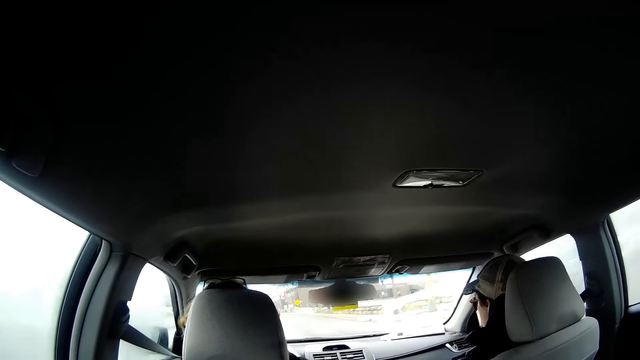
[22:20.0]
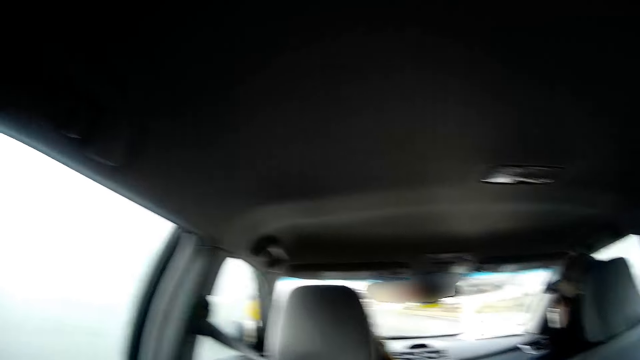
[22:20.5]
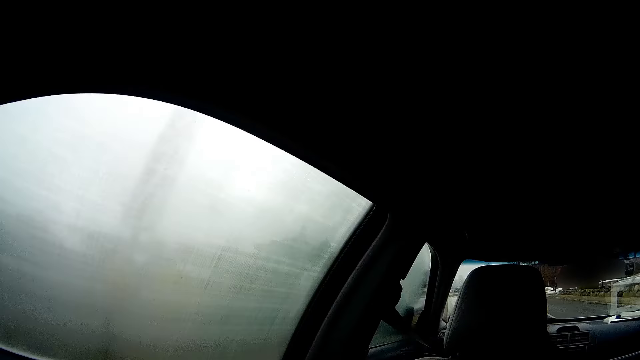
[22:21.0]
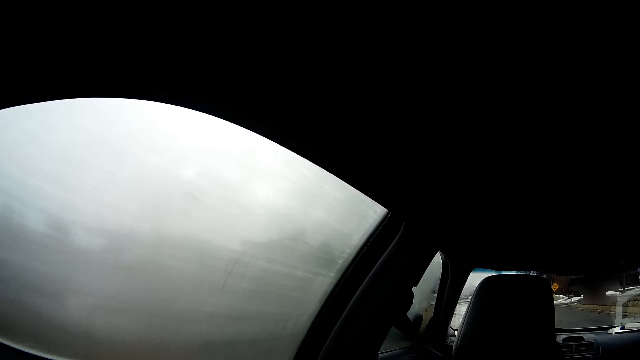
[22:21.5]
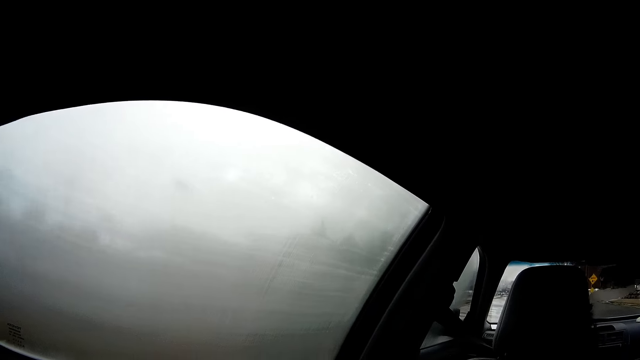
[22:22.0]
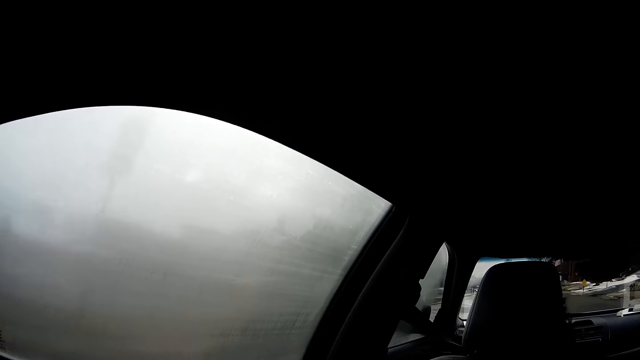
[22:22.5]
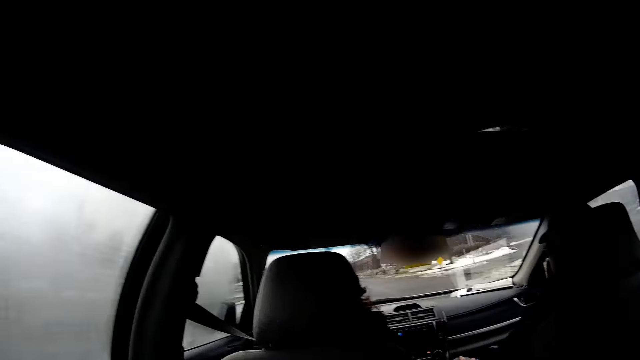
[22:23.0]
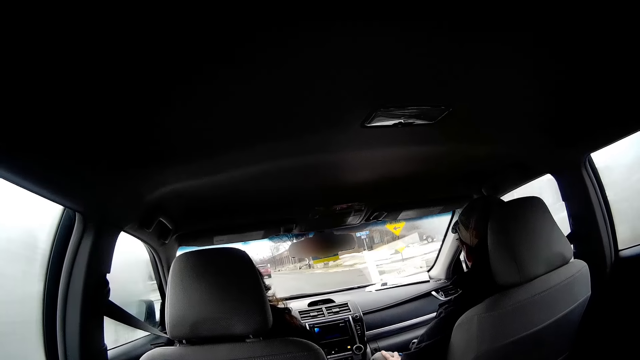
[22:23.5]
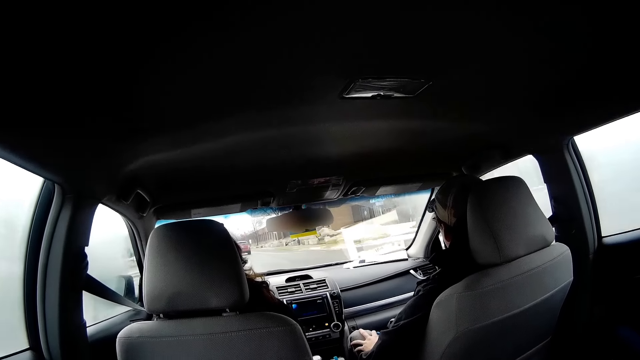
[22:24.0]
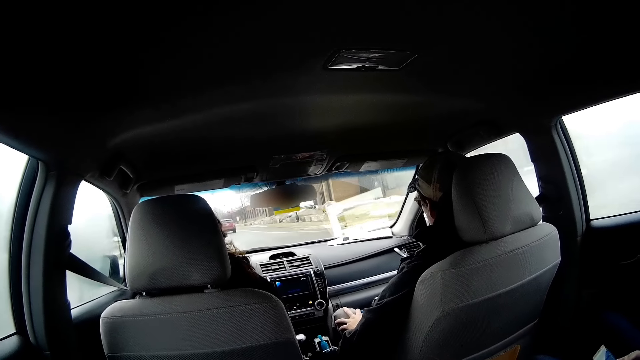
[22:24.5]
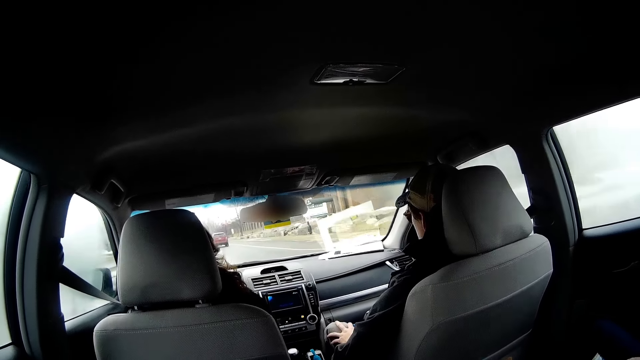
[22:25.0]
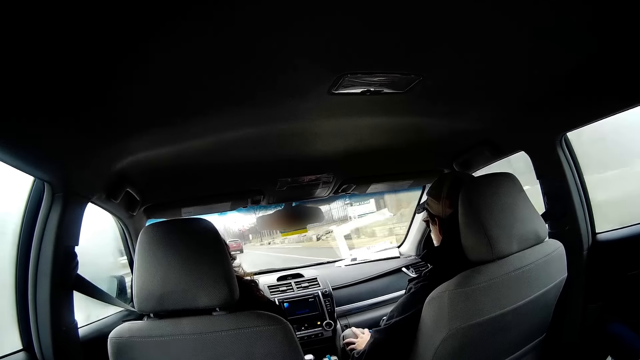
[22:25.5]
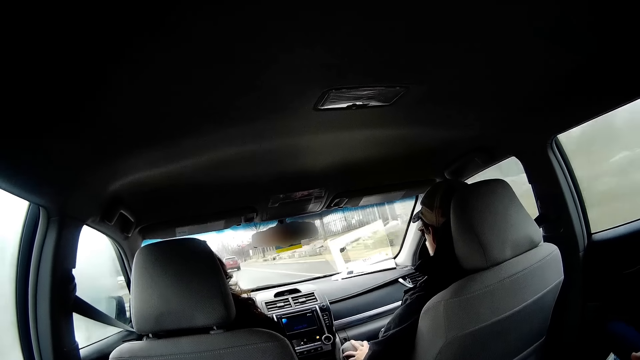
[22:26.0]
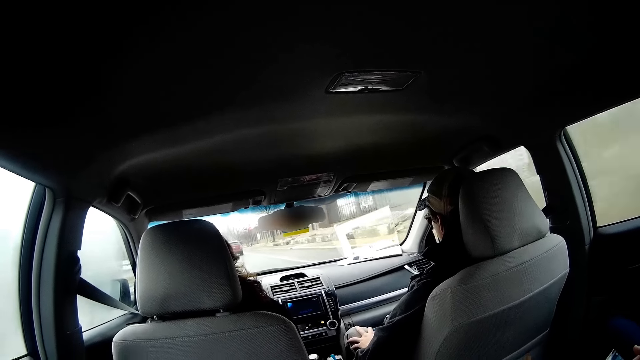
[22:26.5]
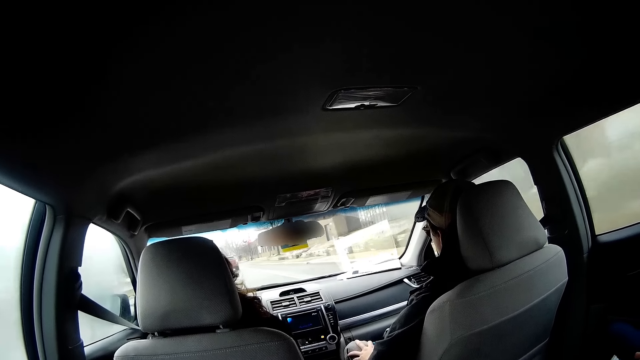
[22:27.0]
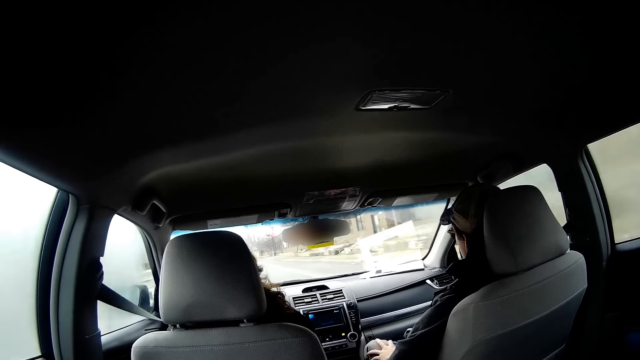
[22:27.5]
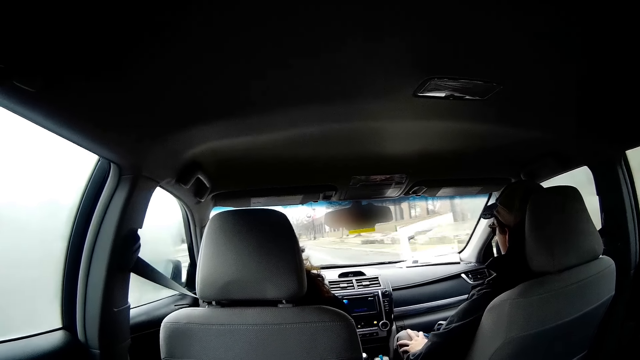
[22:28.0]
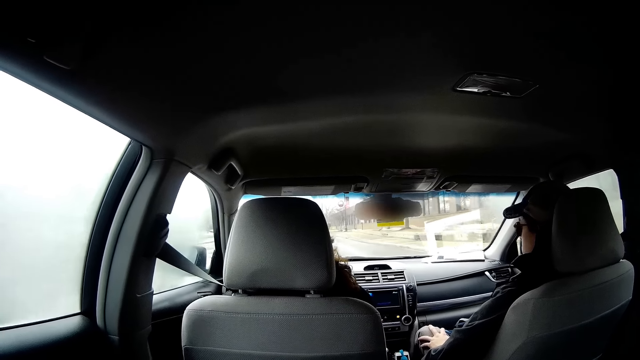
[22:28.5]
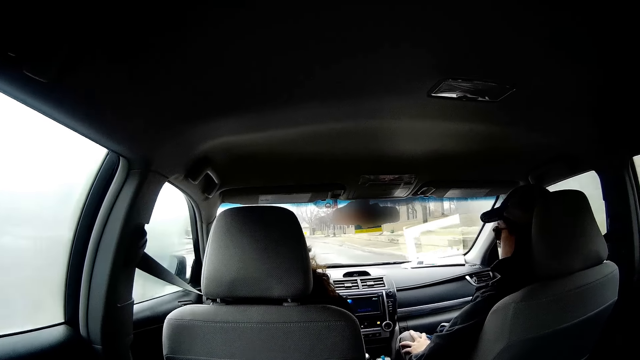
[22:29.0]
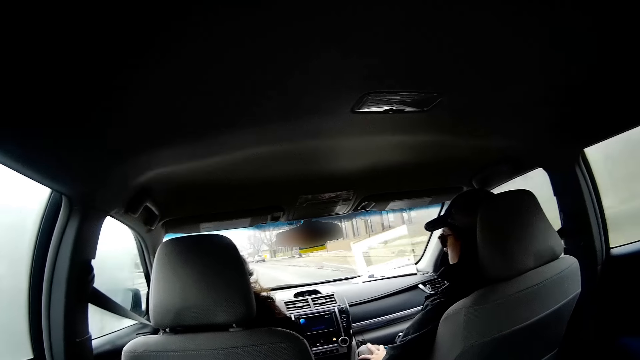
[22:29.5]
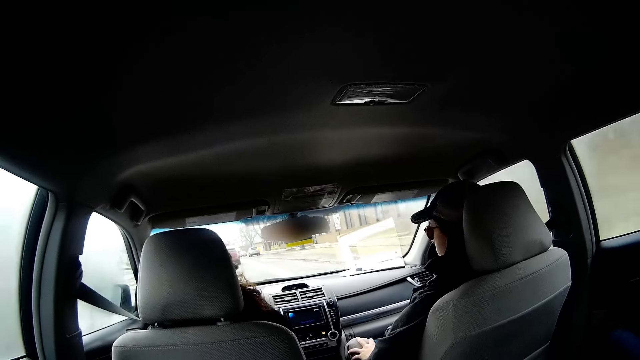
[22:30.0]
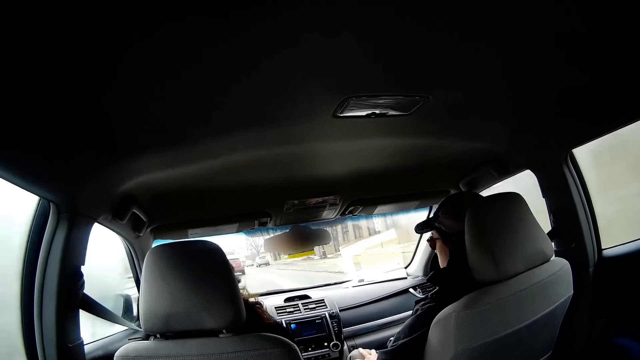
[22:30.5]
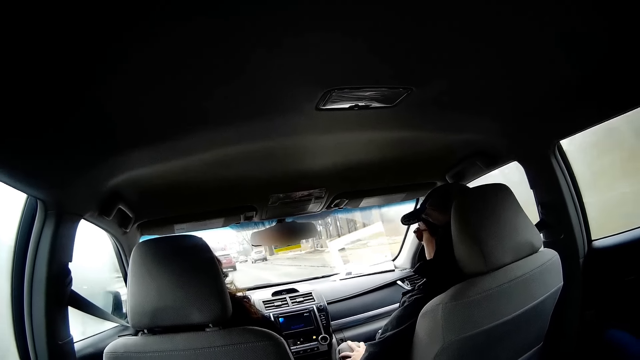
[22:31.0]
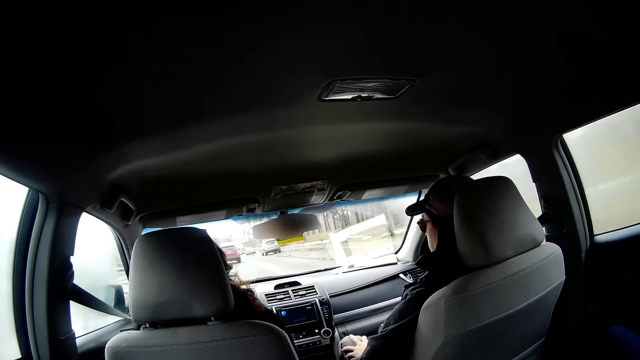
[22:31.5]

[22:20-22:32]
The camera wearer looks through the window. A person drives the car.

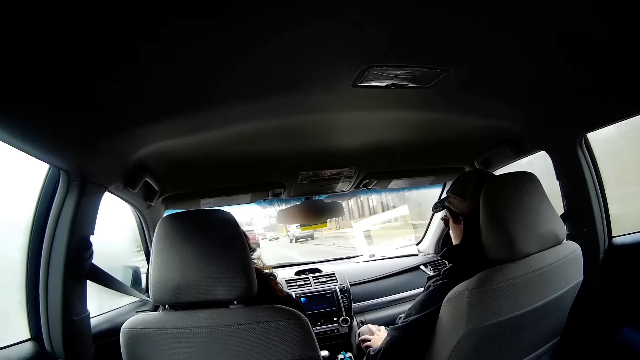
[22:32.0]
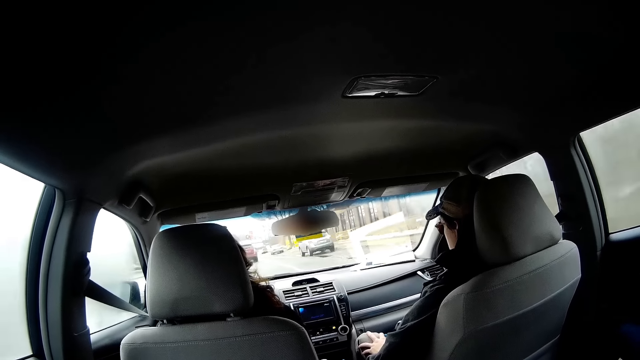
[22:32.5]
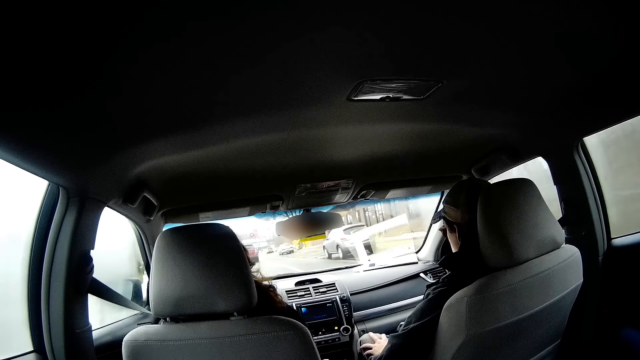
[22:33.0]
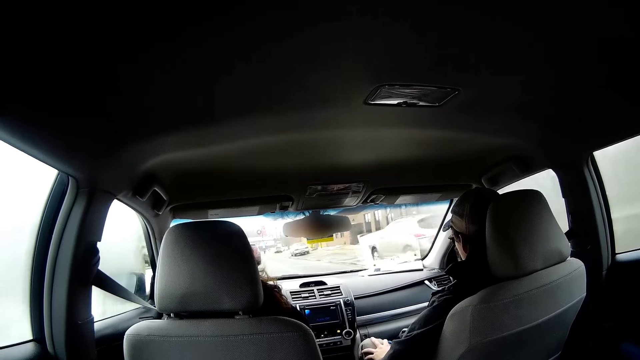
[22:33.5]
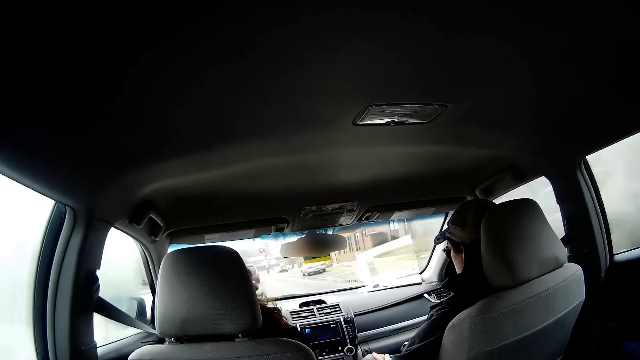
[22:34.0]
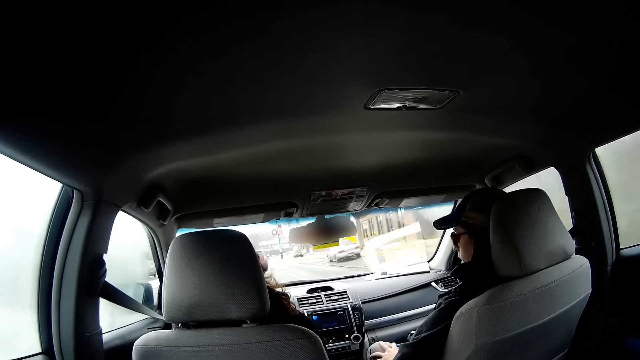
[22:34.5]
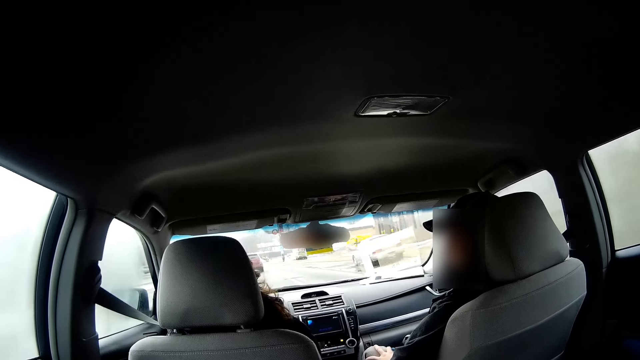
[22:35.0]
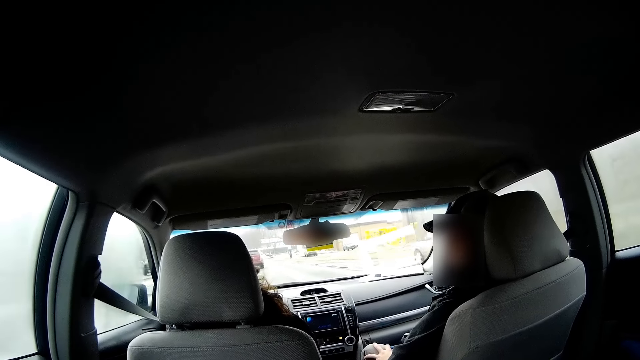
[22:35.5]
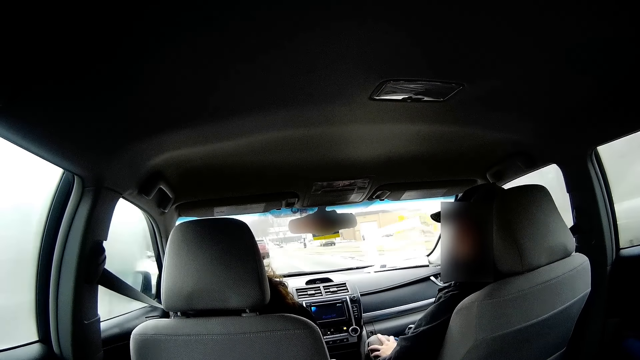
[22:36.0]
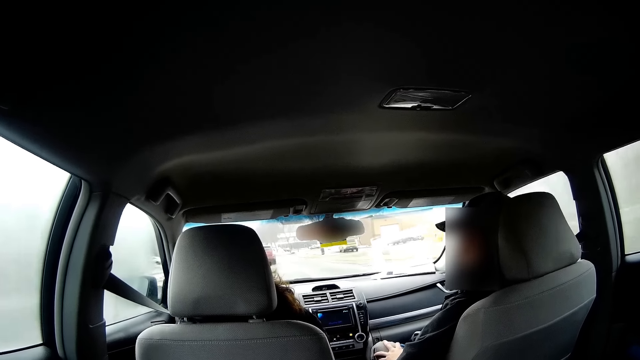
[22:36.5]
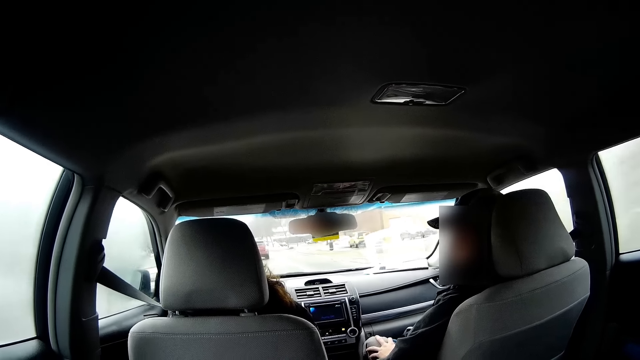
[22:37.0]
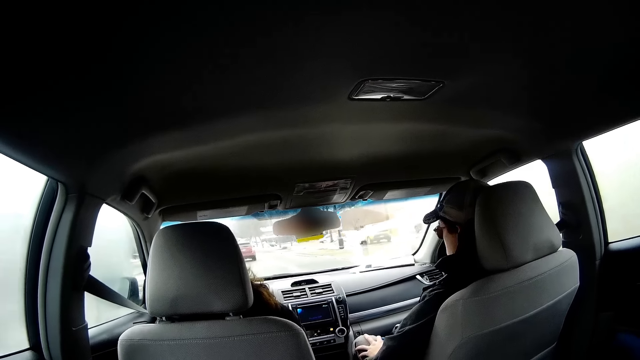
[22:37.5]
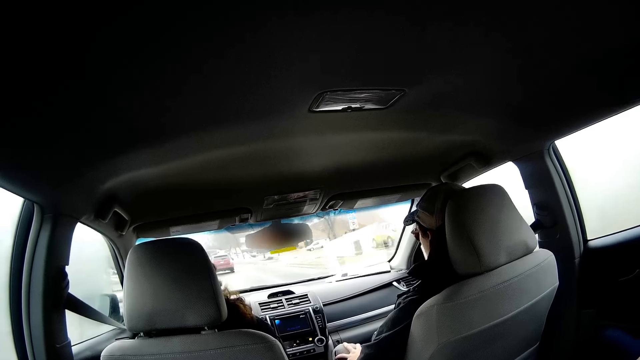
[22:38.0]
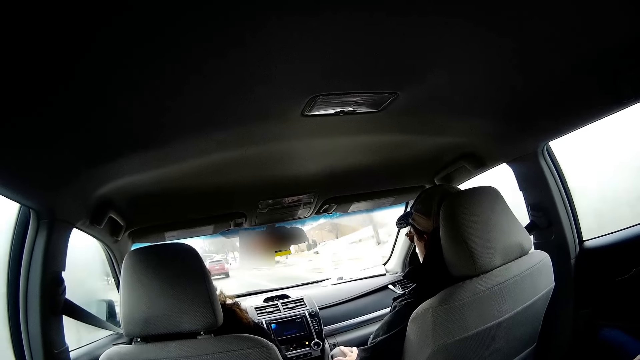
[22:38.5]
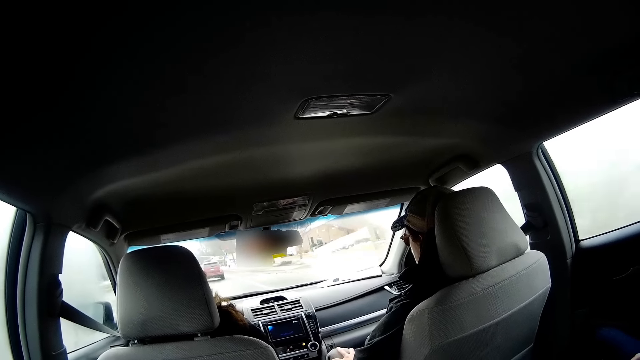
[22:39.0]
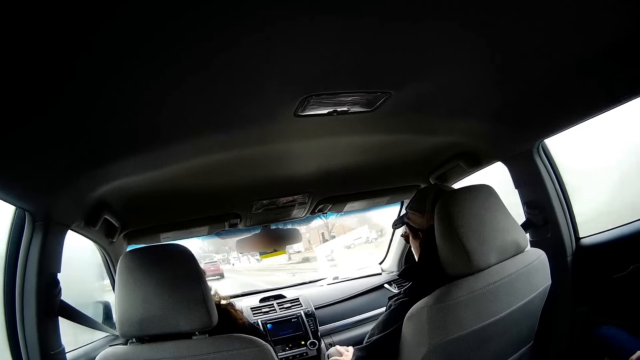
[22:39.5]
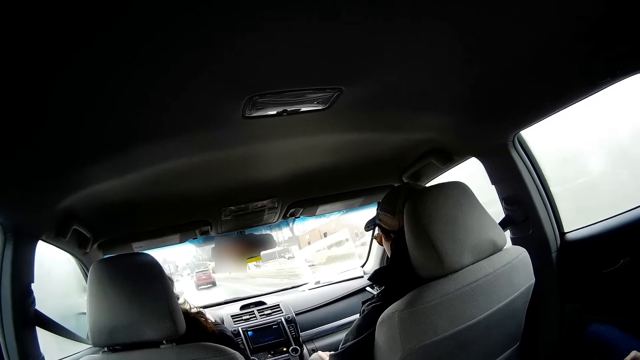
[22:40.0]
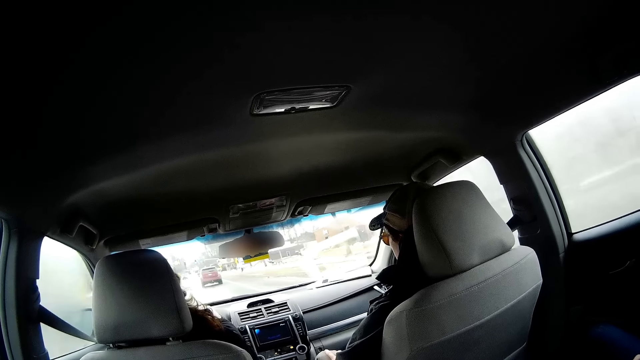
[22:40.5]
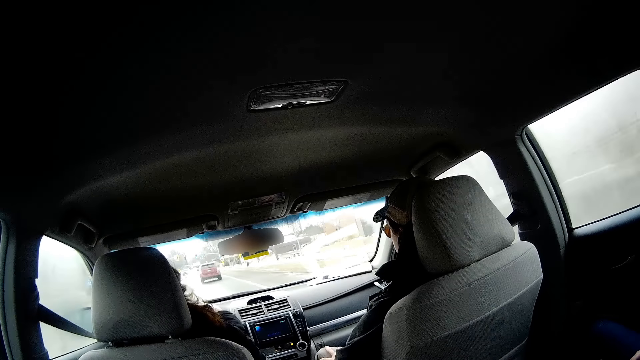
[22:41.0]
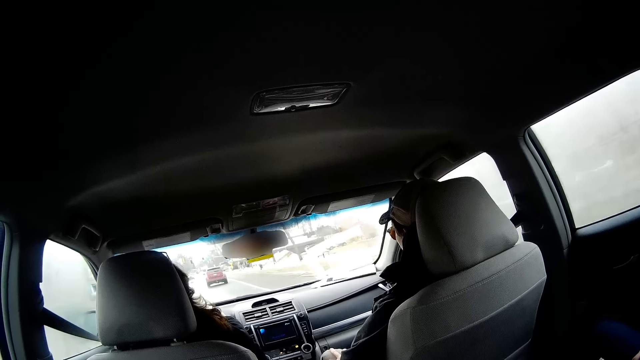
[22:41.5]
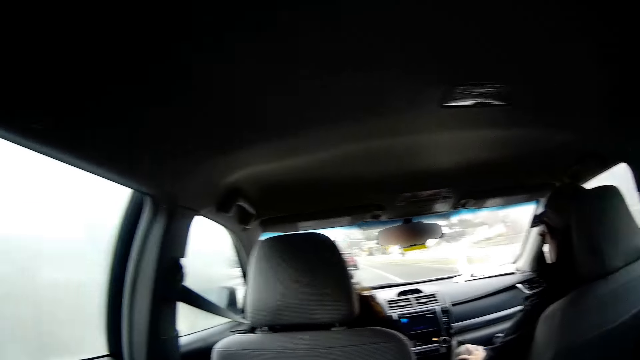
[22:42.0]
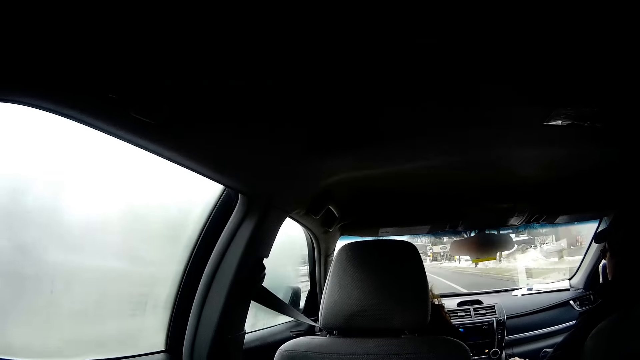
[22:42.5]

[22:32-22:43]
A person talks to another person. The other person drives the car.
